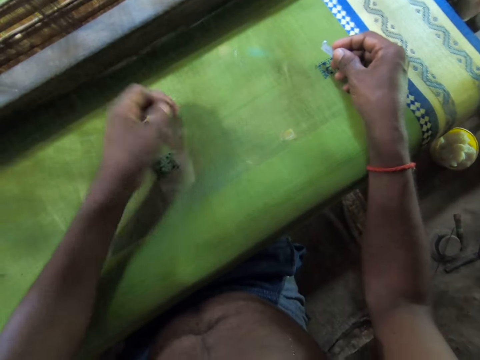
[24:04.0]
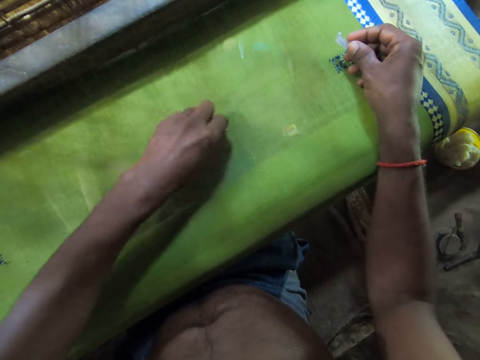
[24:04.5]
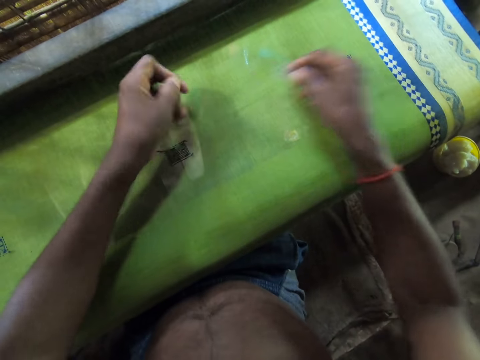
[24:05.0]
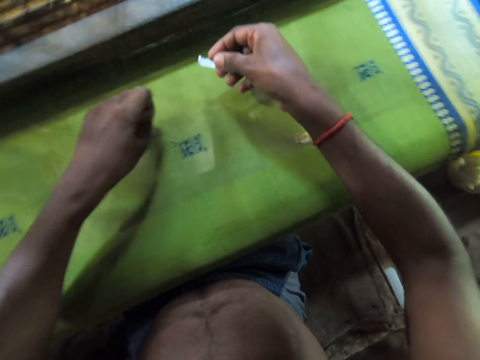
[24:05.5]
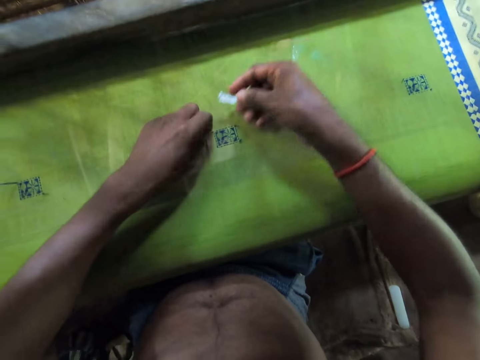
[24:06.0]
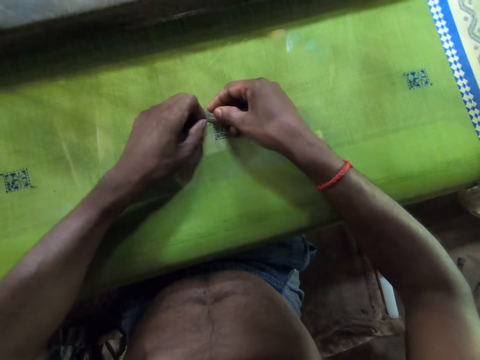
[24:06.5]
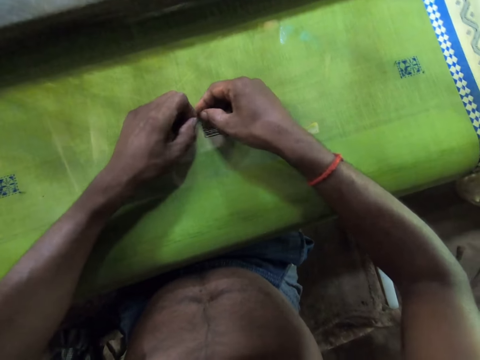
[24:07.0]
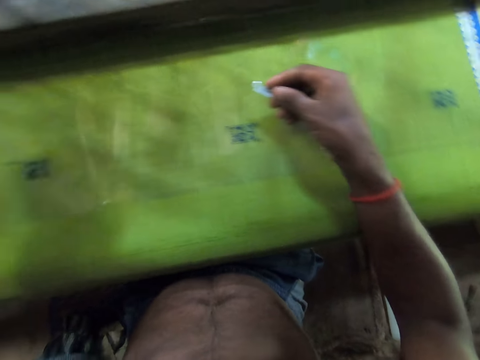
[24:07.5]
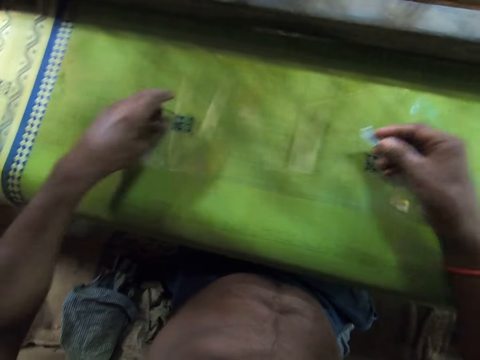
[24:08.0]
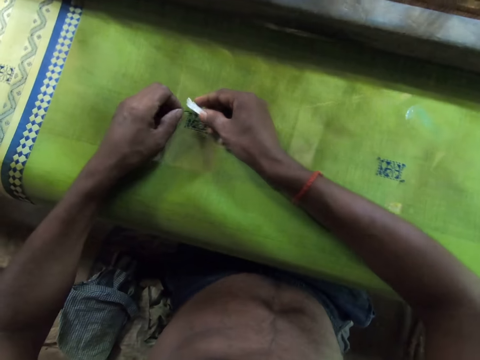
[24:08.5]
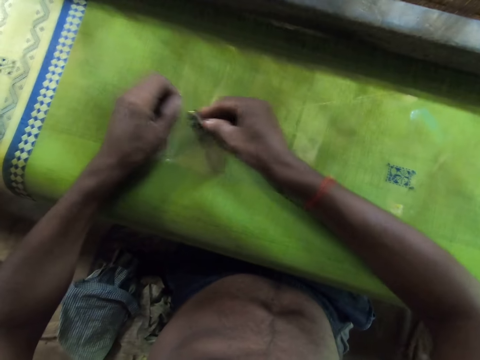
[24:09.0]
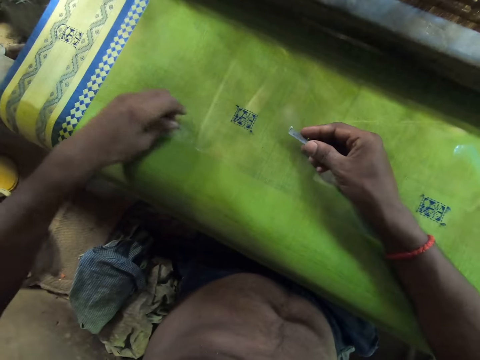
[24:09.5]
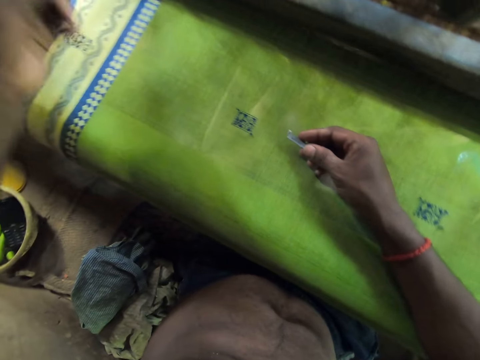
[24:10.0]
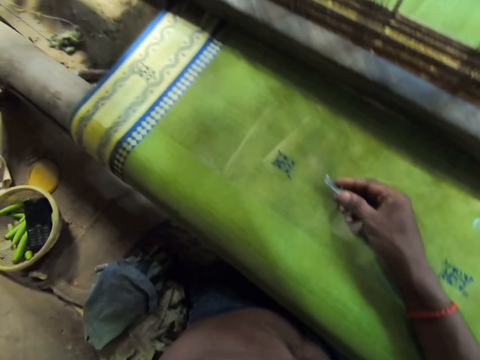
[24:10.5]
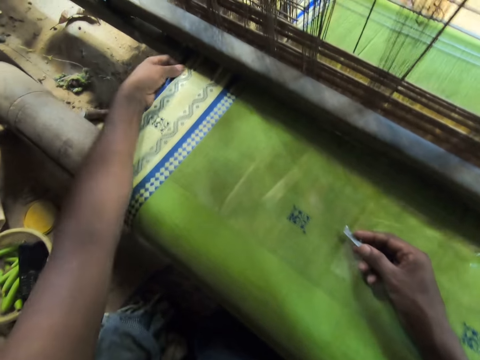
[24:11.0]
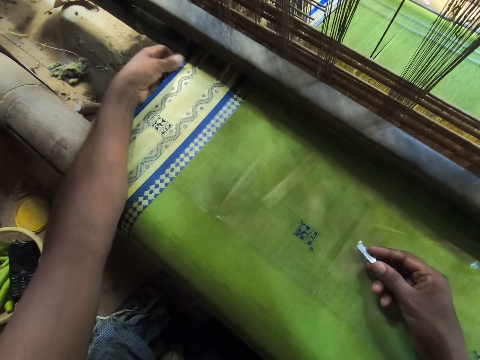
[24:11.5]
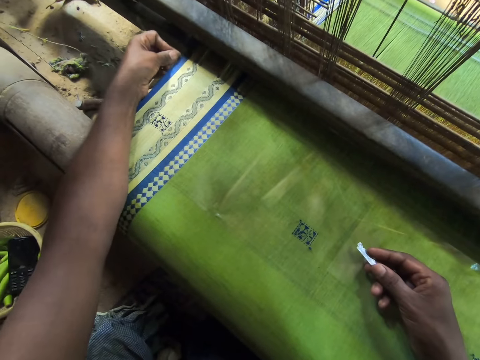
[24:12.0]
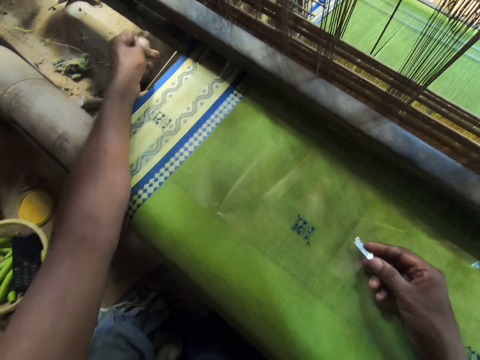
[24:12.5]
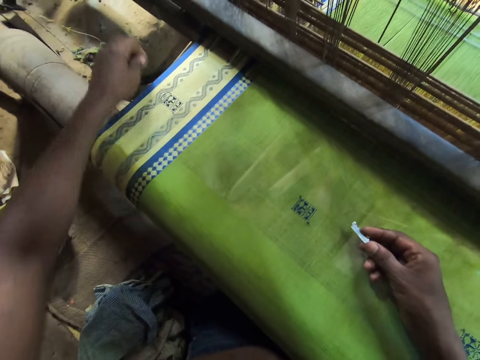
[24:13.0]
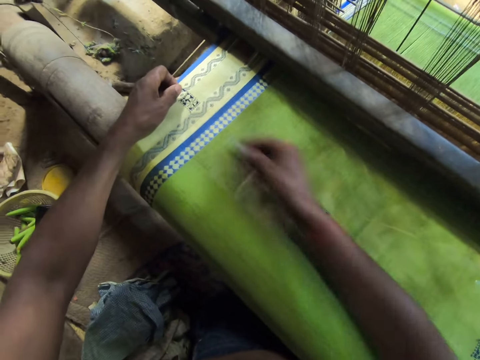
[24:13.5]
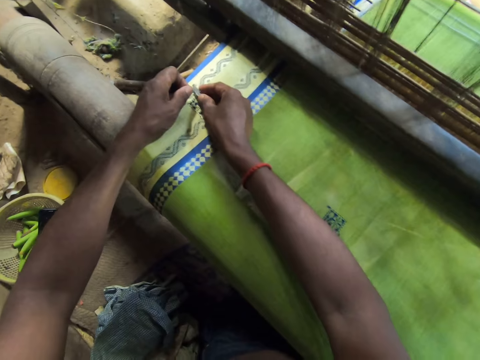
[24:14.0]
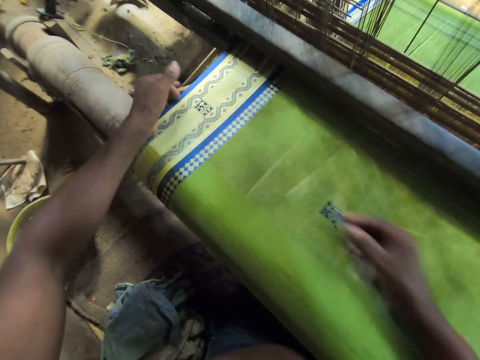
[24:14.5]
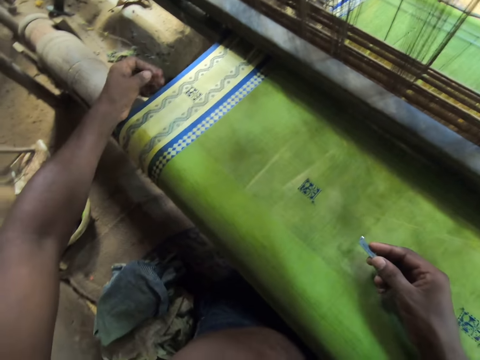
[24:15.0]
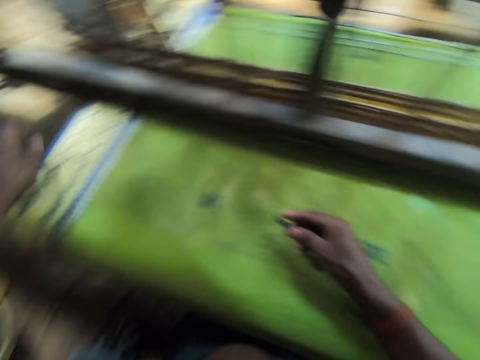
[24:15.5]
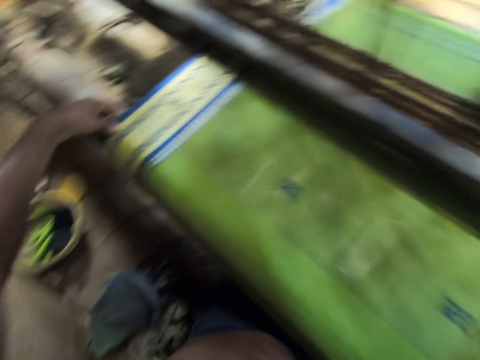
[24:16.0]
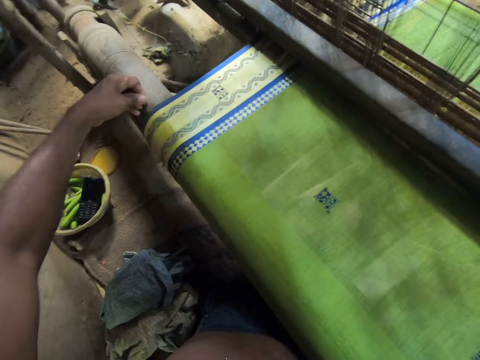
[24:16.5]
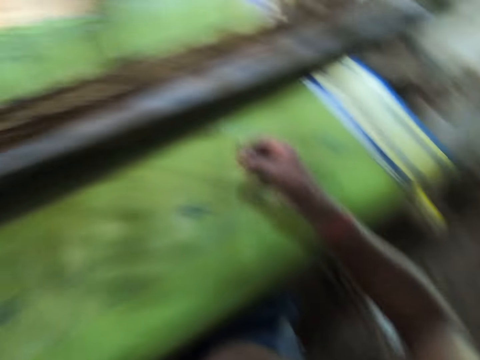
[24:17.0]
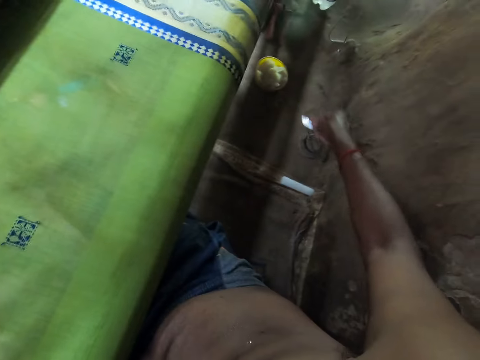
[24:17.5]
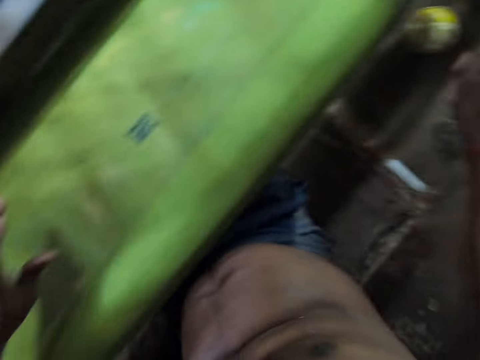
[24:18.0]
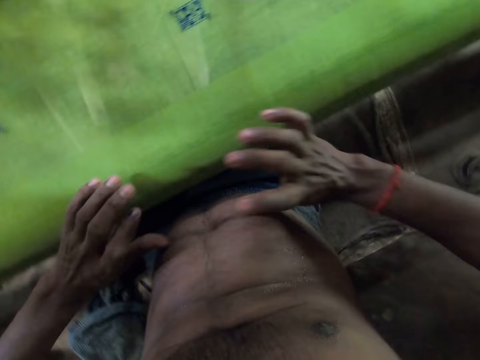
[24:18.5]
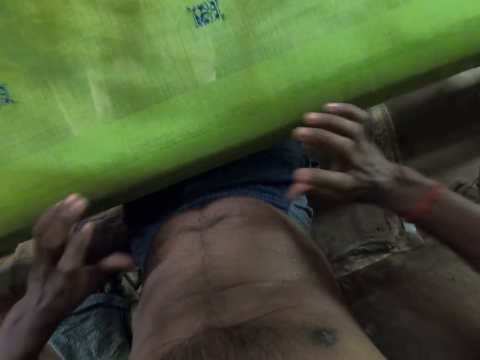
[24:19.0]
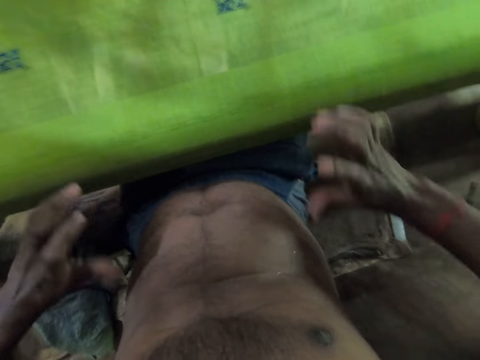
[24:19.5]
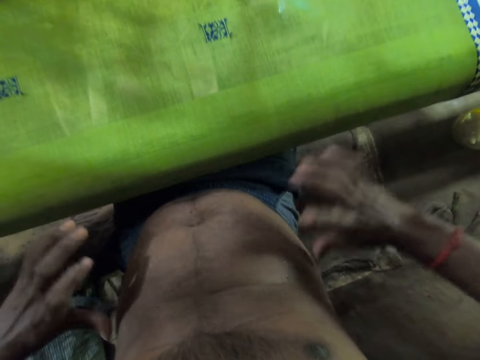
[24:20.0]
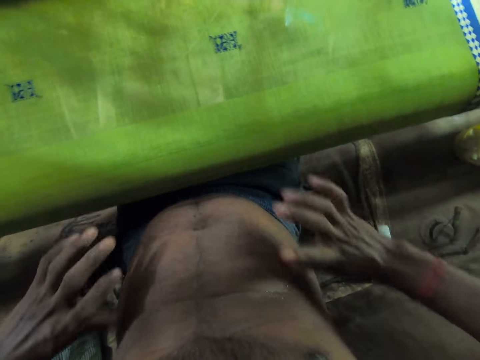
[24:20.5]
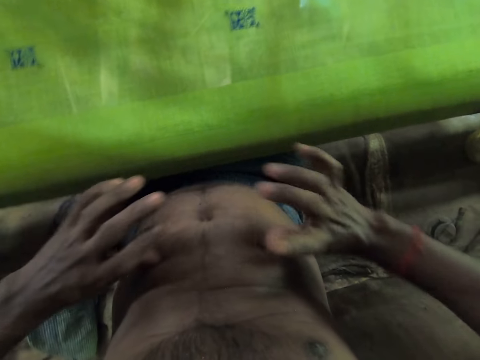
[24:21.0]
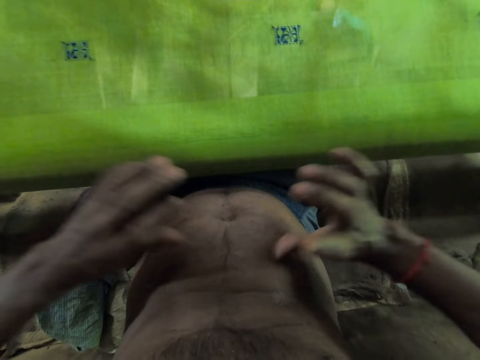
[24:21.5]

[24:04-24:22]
The camera wearer cuts the thread on the cloth with the razor blade in his right hand. He pulls a thread from the cloth with his left hand. He cuts the thread on the cloth with the razor blade in his right hand. He picks a thread from the cloth with his left hand. He drops the thread on the ground with his left hand. He pulls thread from the cloth with his left hand. He pulls a thread from the cloth with his left hand. He cuts the thread on the cloth with the razor blade in his right hand. He drops the thread on the ground with his left hand. He drops the razor blade on the ground with his right hand. He scratches his stomach with both hands.

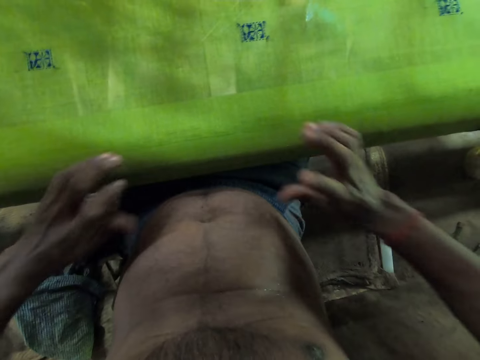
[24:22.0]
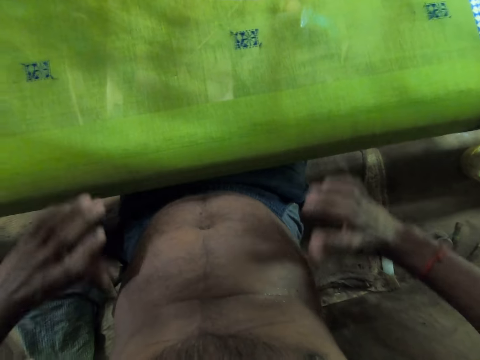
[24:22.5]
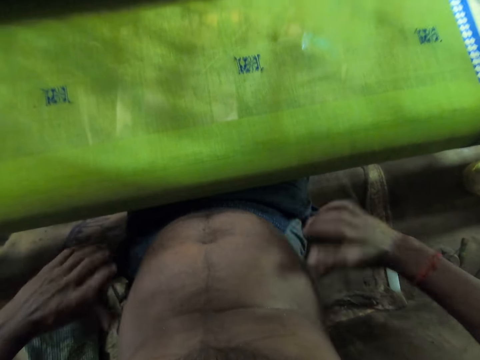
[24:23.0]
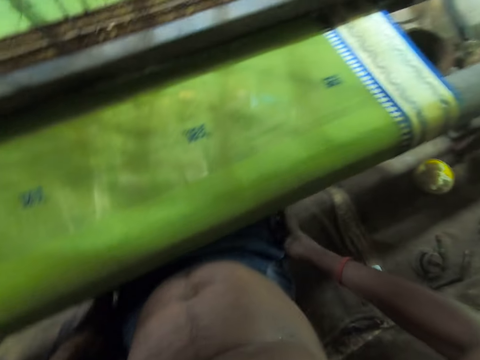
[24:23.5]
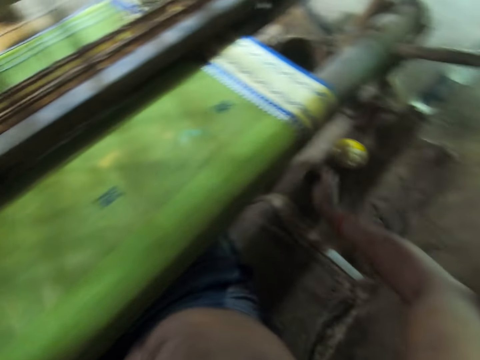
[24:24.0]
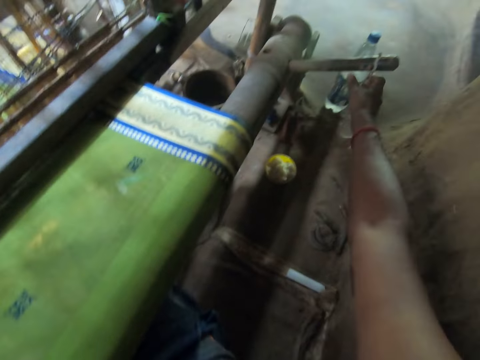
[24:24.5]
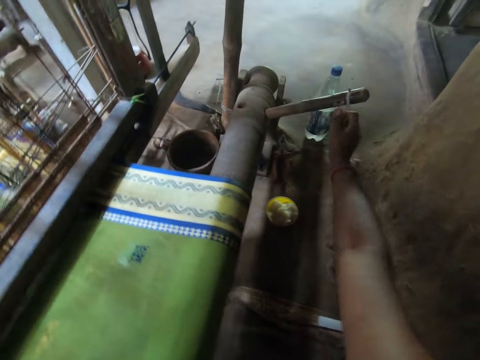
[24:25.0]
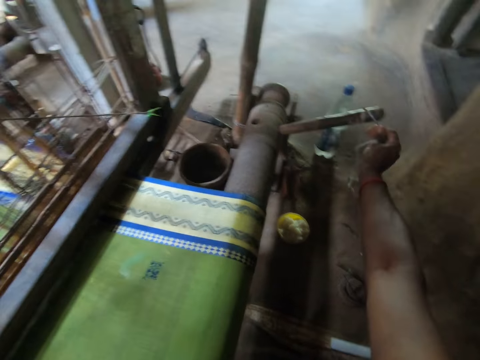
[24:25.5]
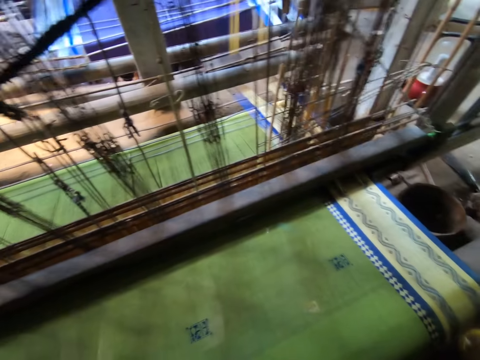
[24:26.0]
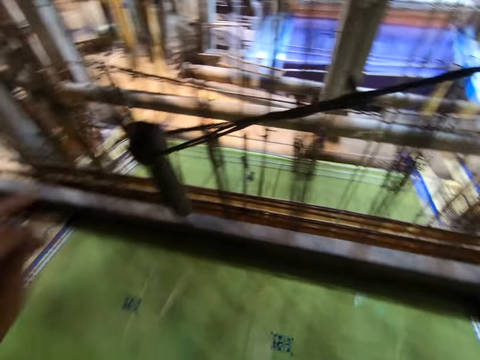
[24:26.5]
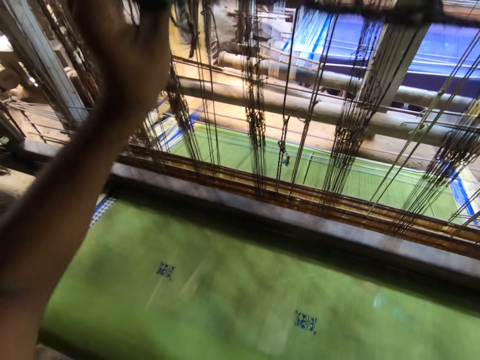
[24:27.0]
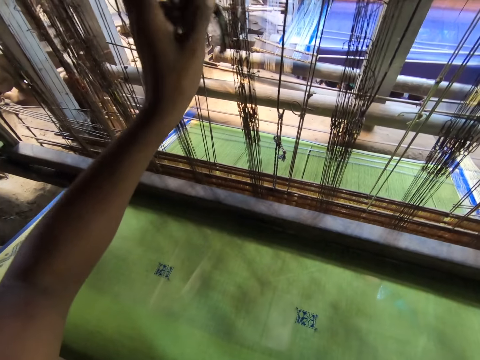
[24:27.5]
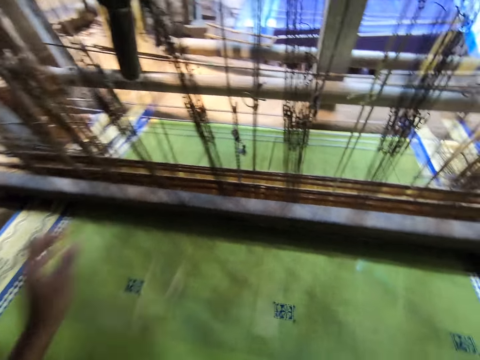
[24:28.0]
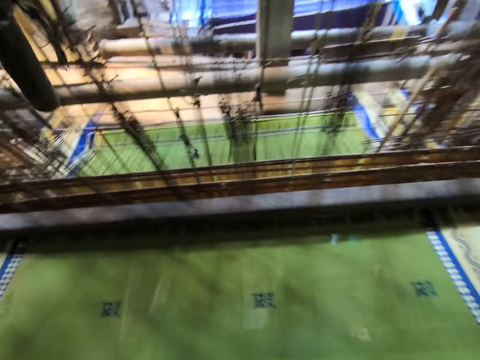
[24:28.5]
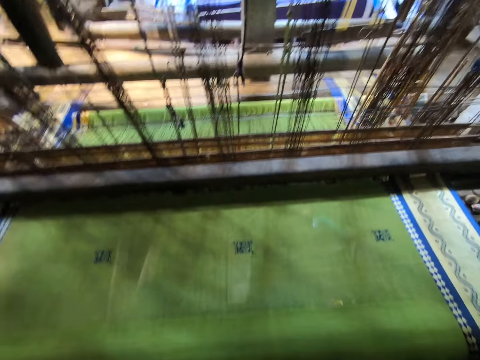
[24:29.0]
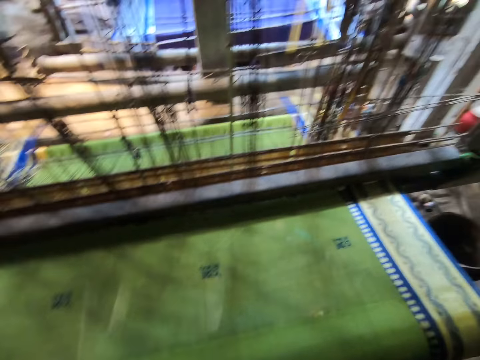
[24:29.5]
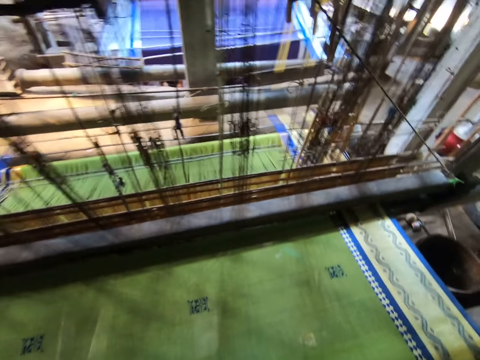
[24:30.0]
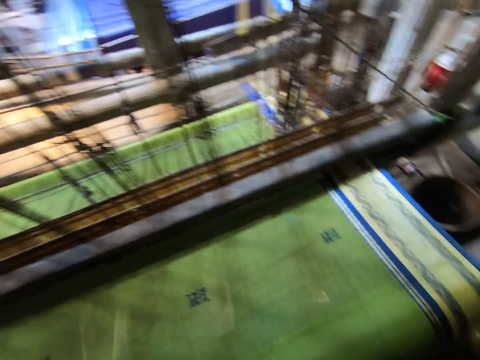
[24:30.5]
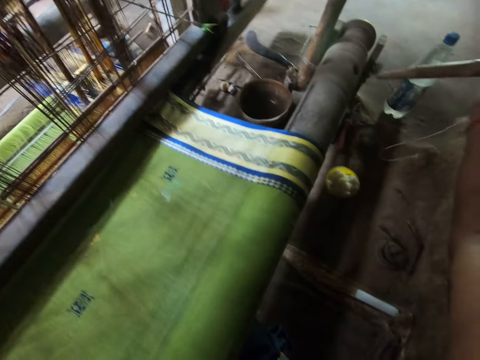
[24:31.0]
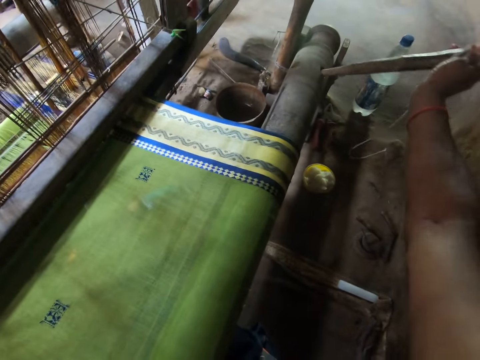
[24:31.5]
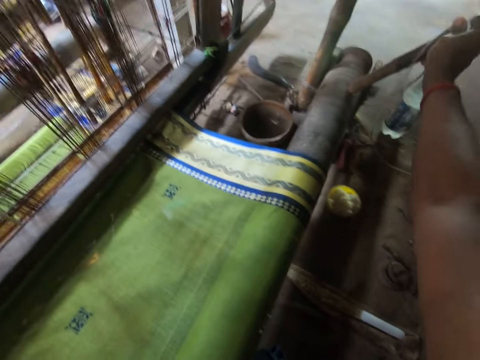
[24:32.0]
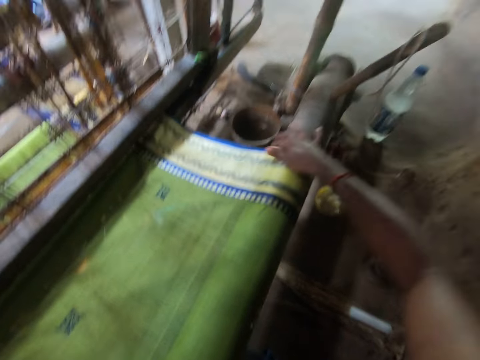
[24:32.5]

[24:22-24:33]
The camera wearer pulls a rope on a lever with his right hand. He holds the yarn on the loom. He holds the pull cord on the loom machine with his left hand and releases the pull cord on the loom machine with his left hand. He adjusts the loom. He fixes the lever in the loom machine with his right hand.
